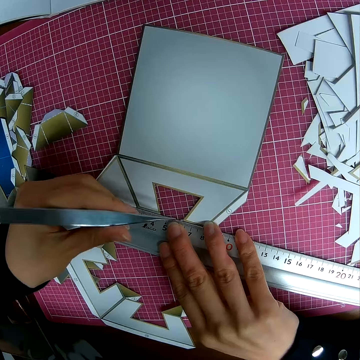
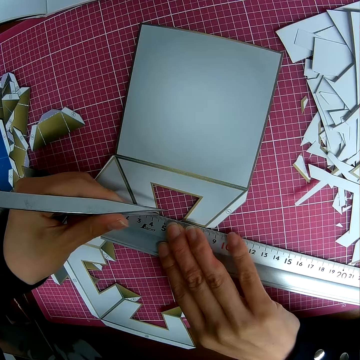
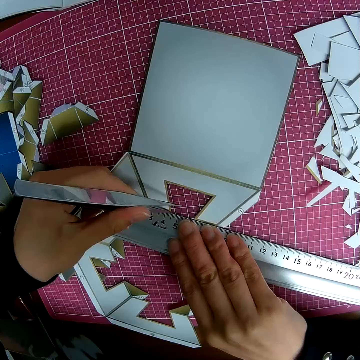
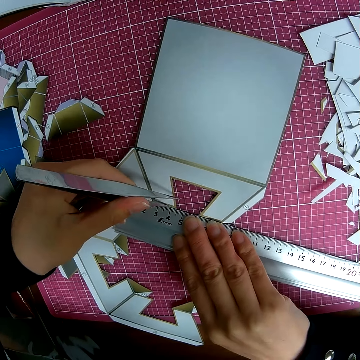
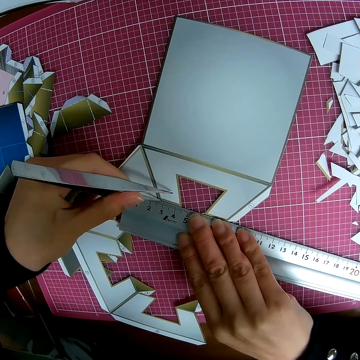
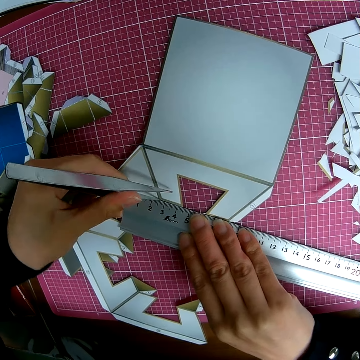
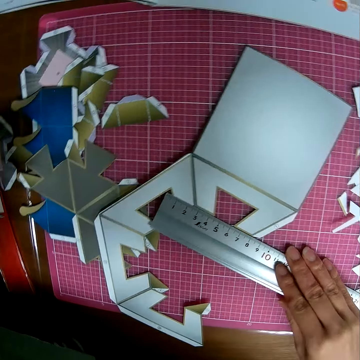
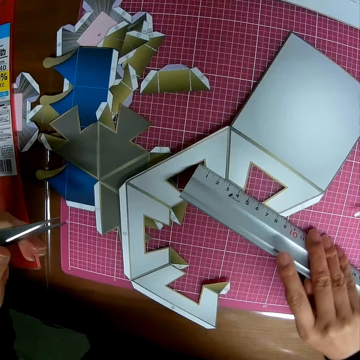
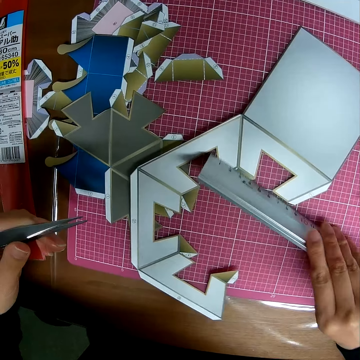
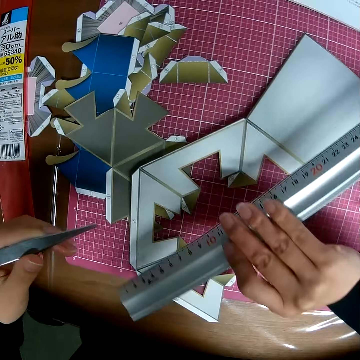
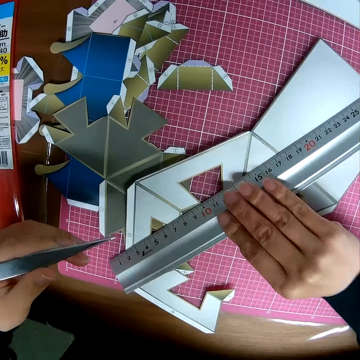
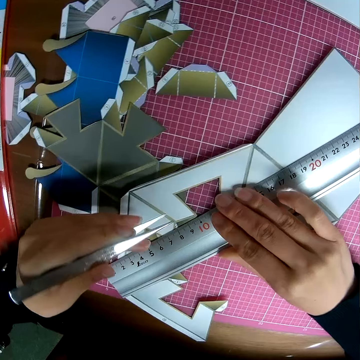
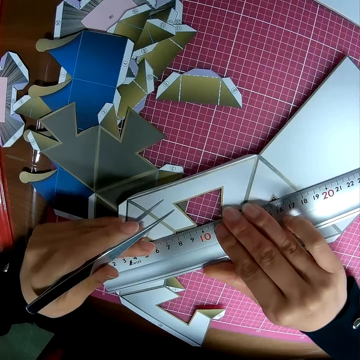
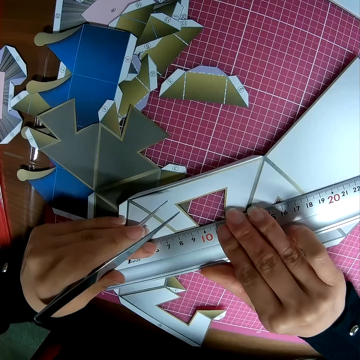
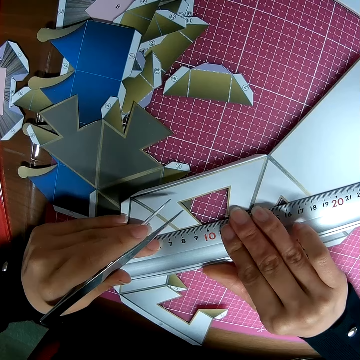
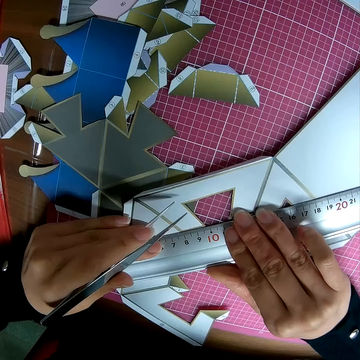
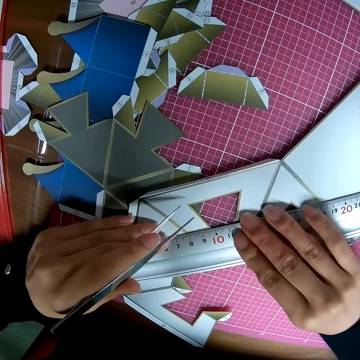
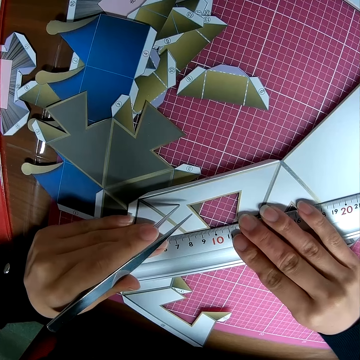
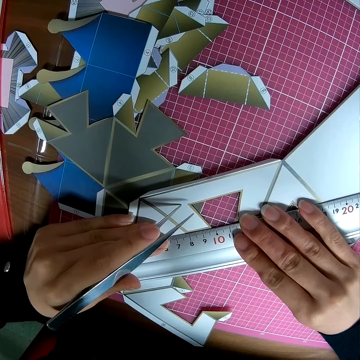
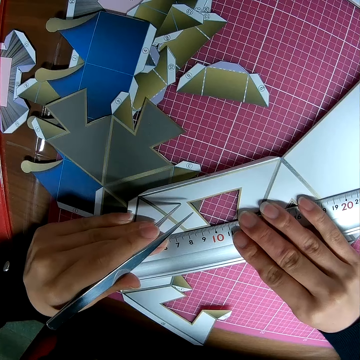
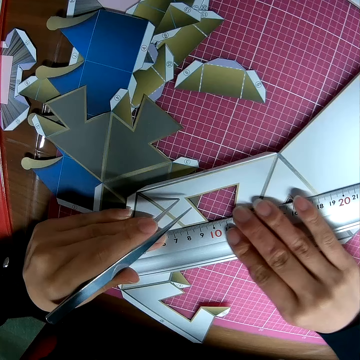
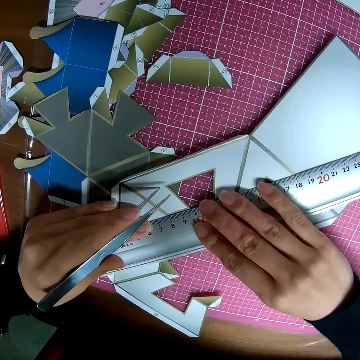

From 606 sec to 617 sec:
The camera wearer cuts the paper model. They measure the paper model.

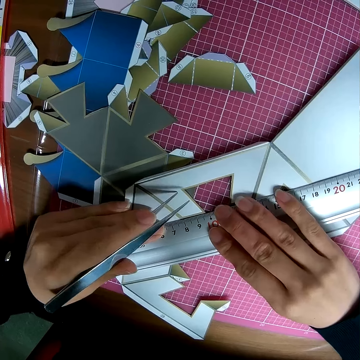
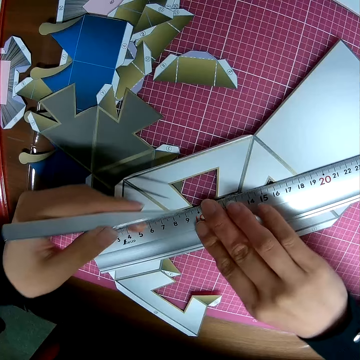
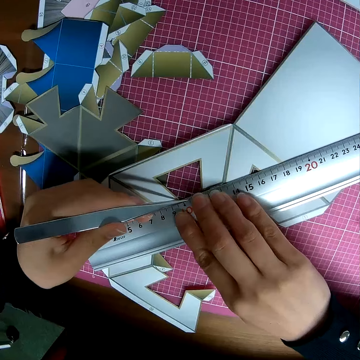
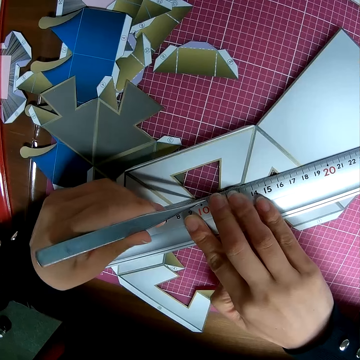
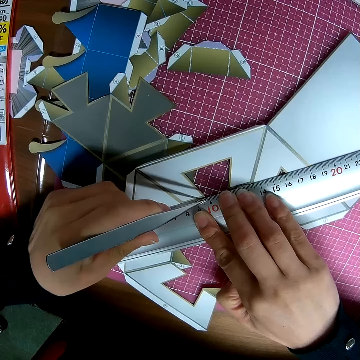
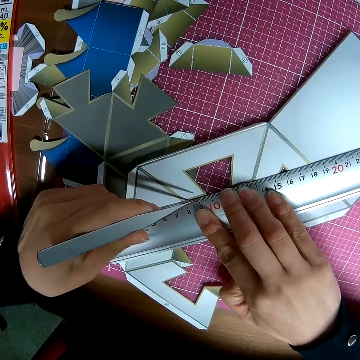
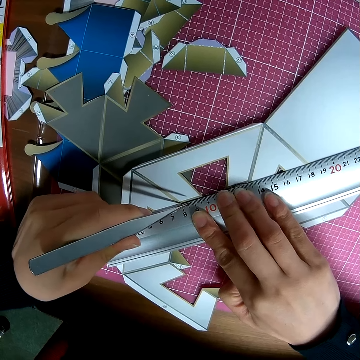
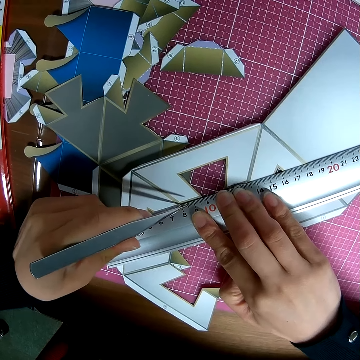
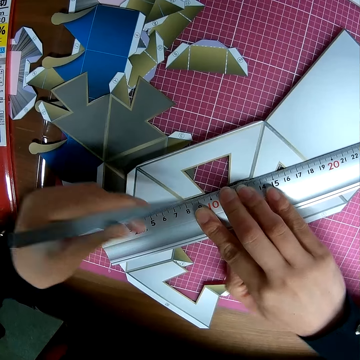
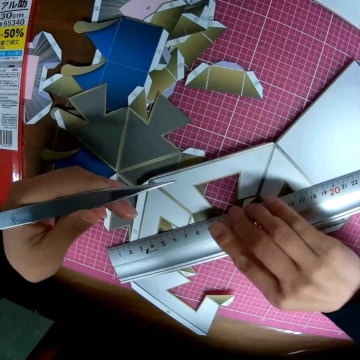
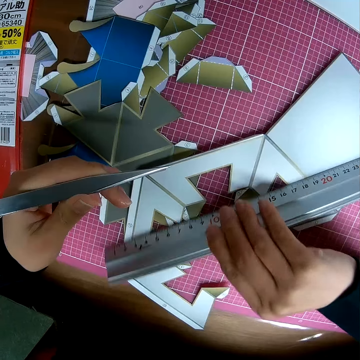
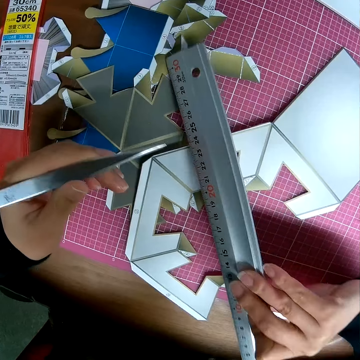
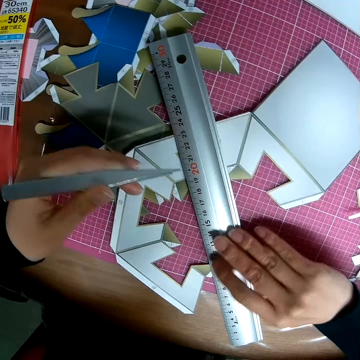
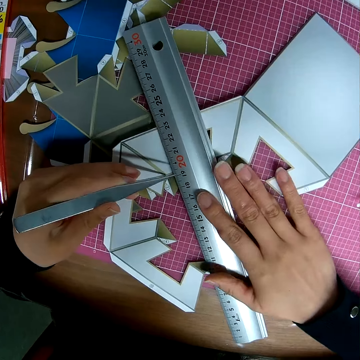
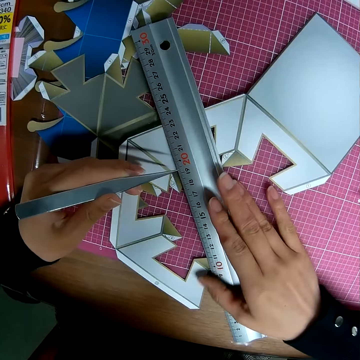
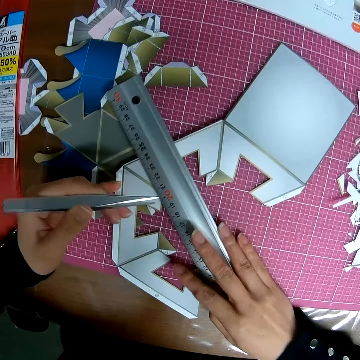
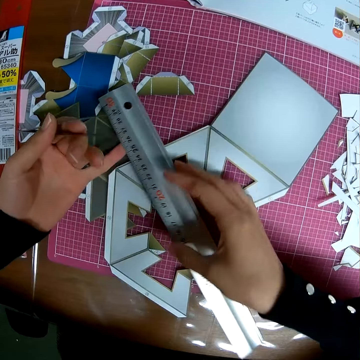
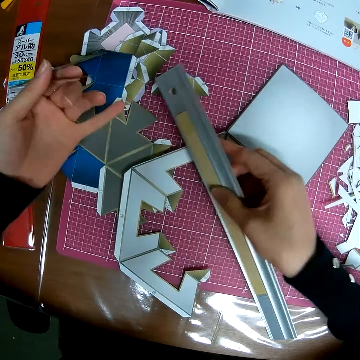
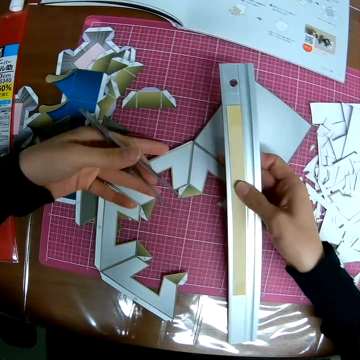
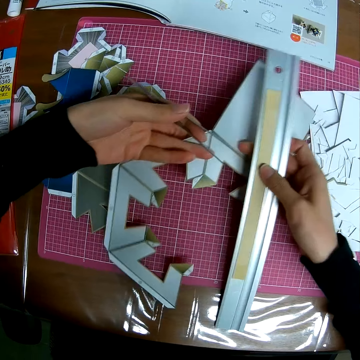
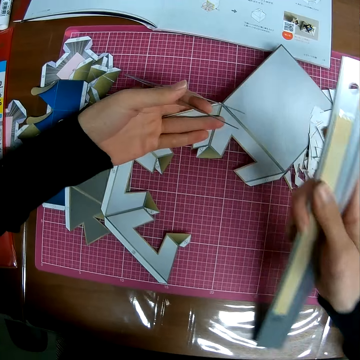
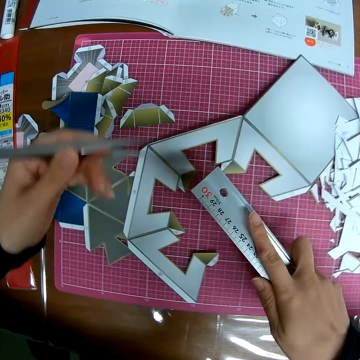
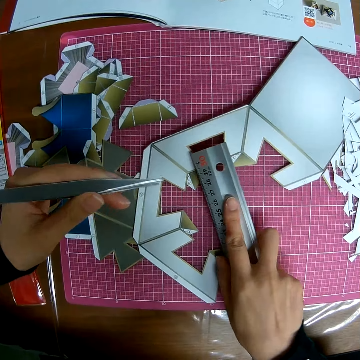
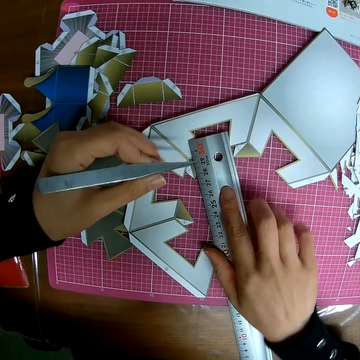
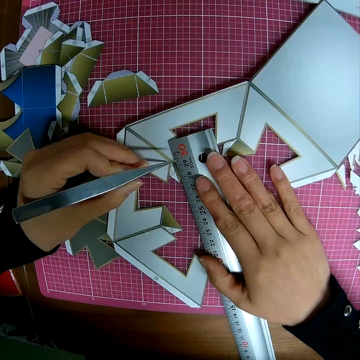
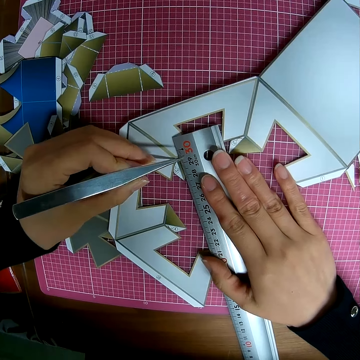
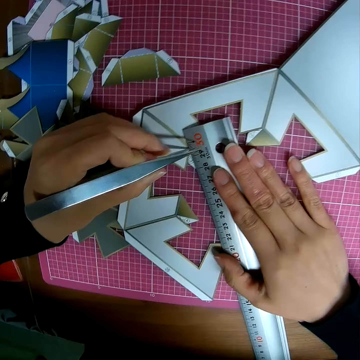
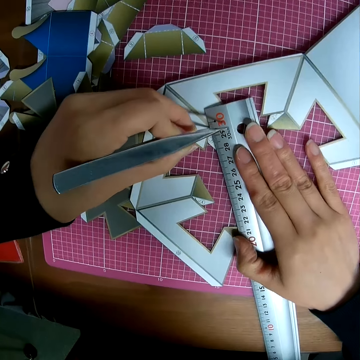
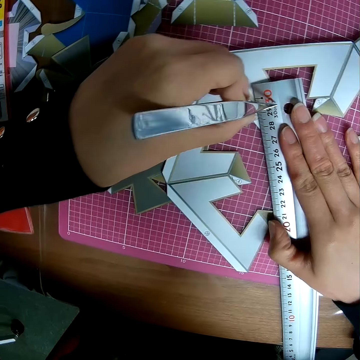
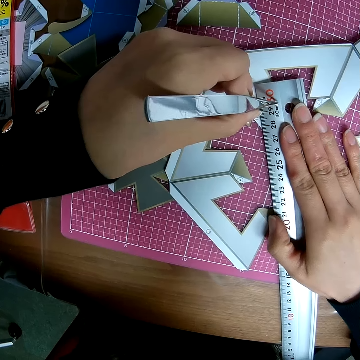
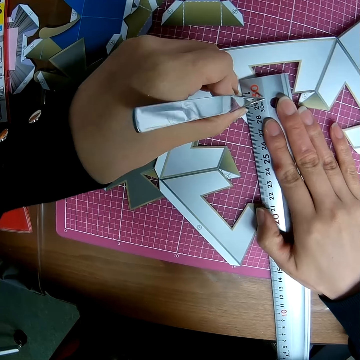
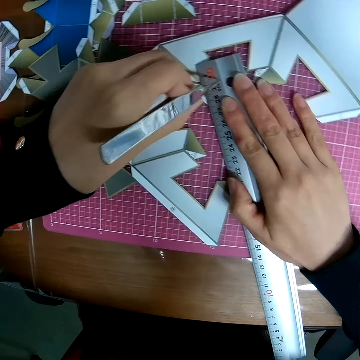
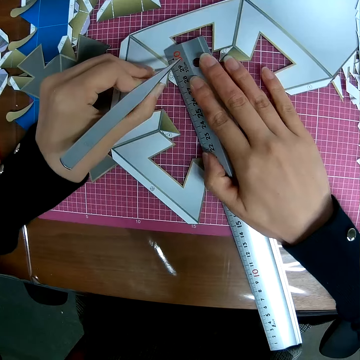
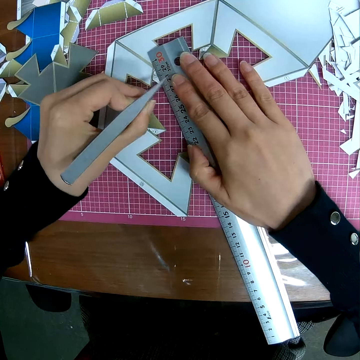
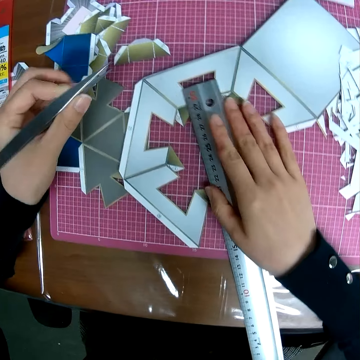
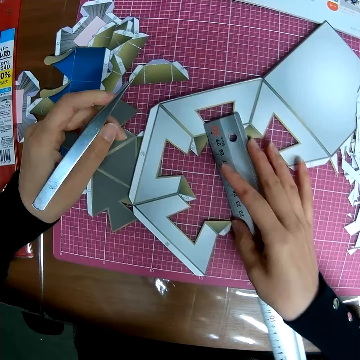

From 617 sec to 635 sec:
The camera wearer cuts the paper model. He measures the paper model. He adjusts the craft sheet on the self-healing cutting mat. He moves the paper model. He places the ruler on the craft sheet. He marks the craft sheet with the picker in his hand. He cuts the paper model.

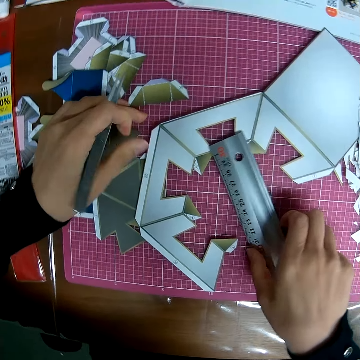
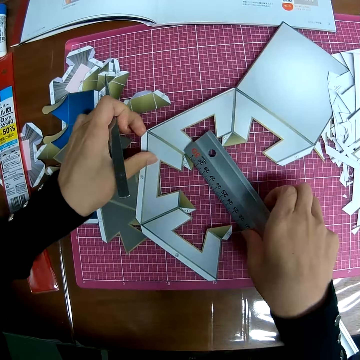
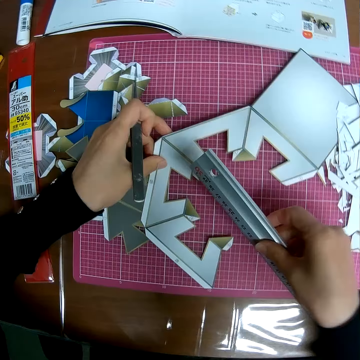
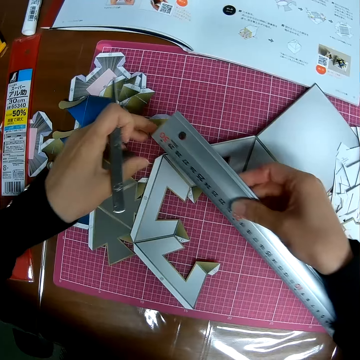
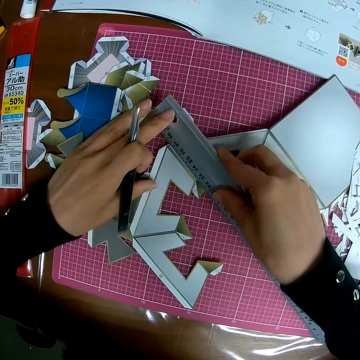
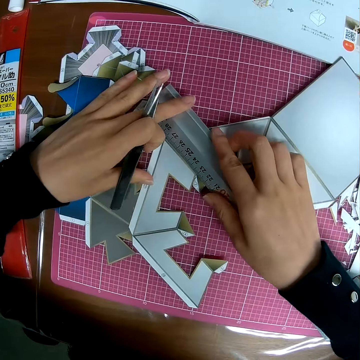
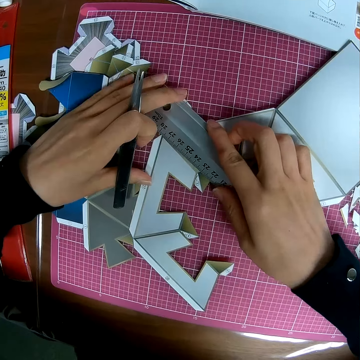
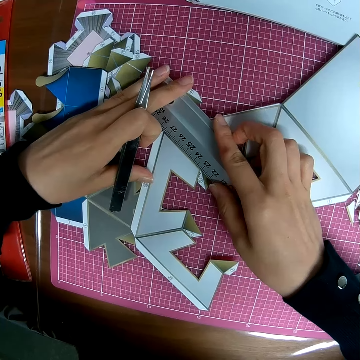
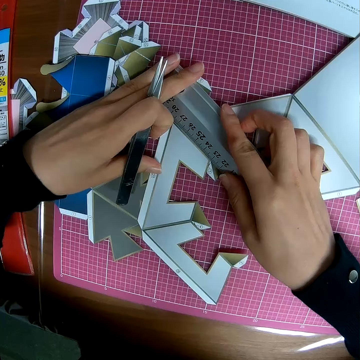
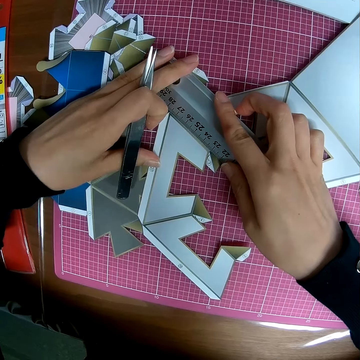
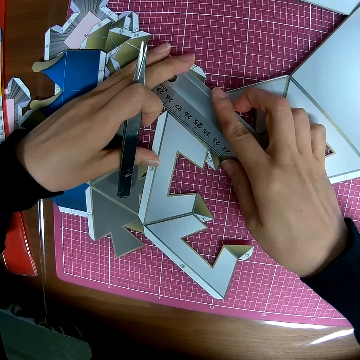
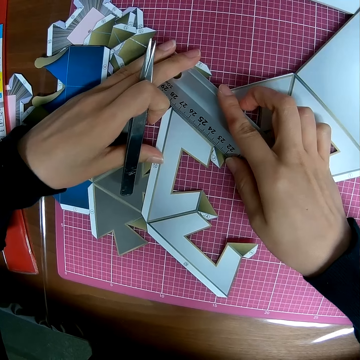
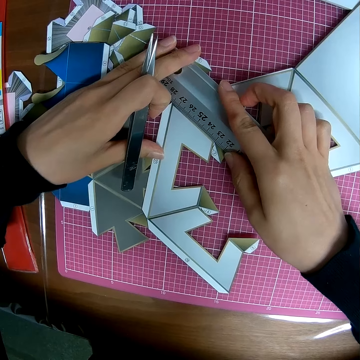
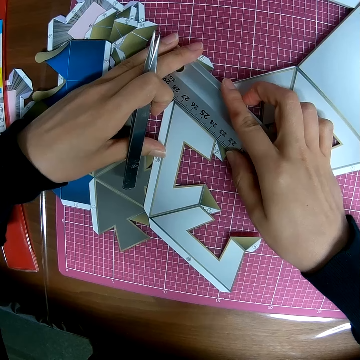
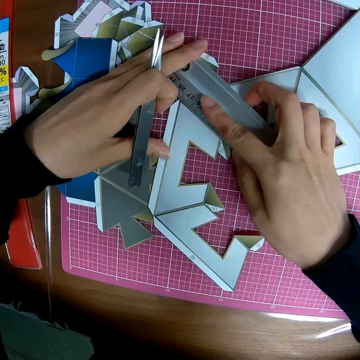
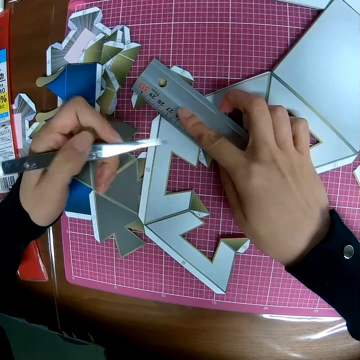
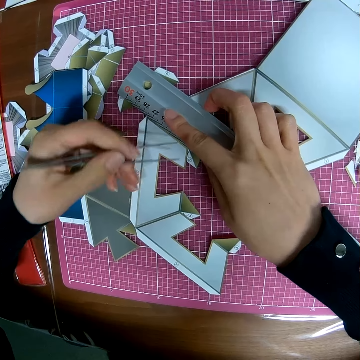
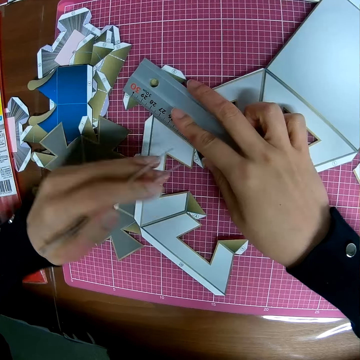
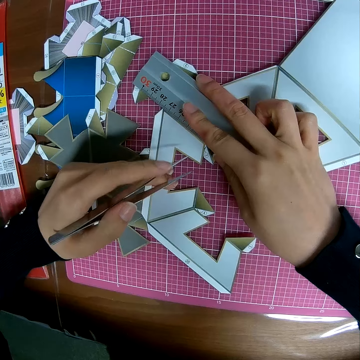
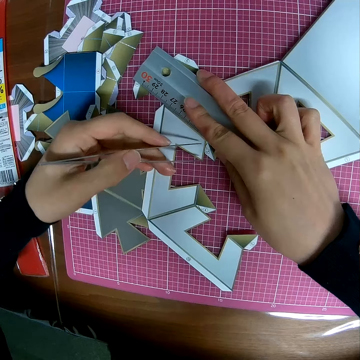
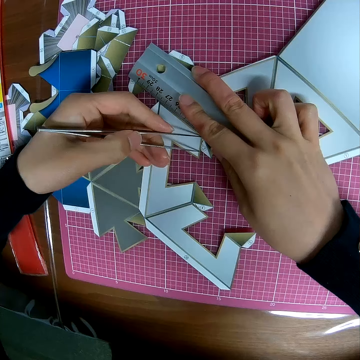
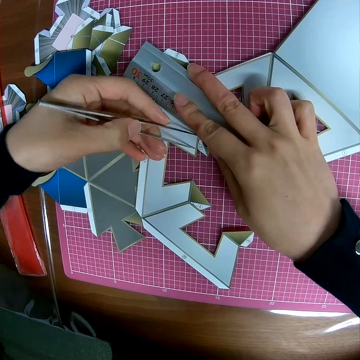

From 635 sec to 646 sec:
The camera wearer measures the paper model.
